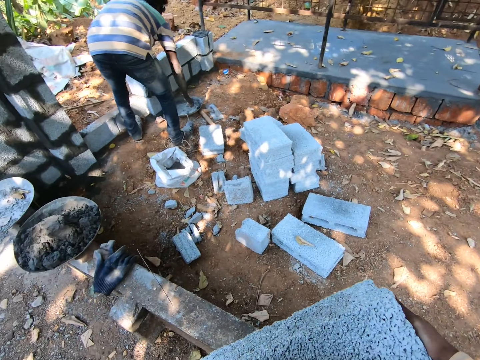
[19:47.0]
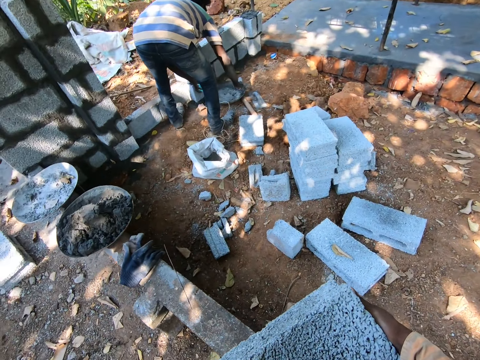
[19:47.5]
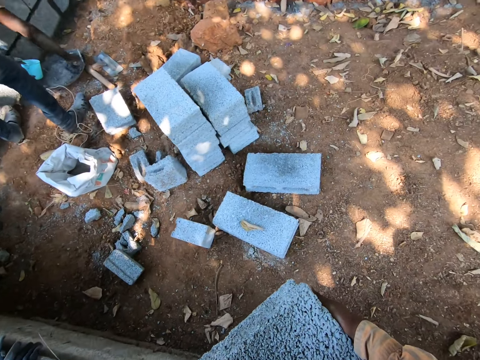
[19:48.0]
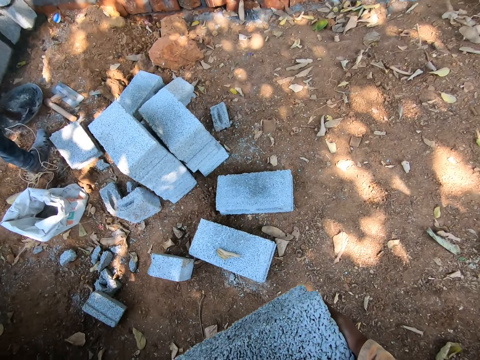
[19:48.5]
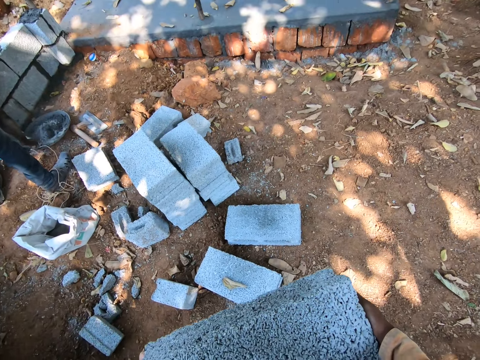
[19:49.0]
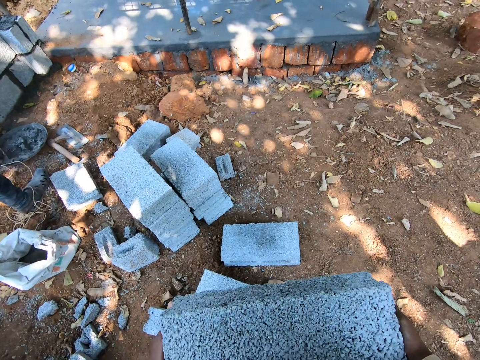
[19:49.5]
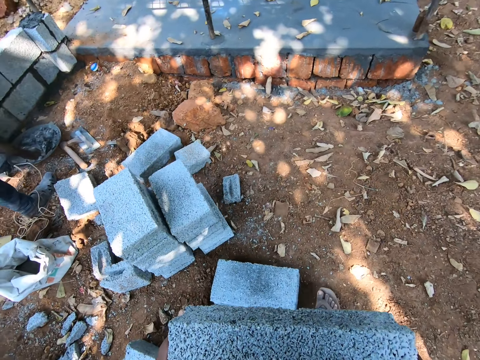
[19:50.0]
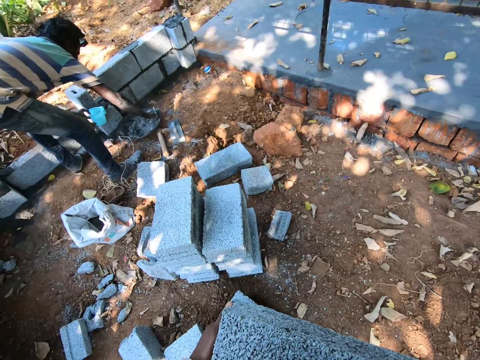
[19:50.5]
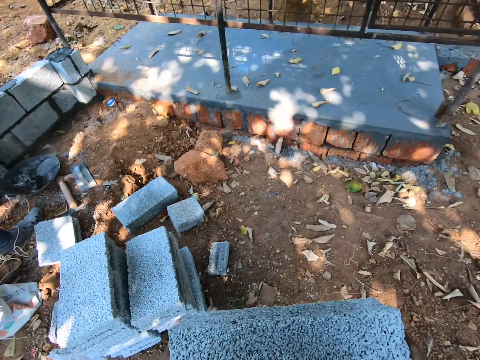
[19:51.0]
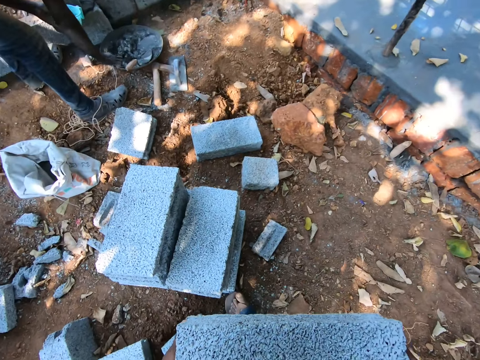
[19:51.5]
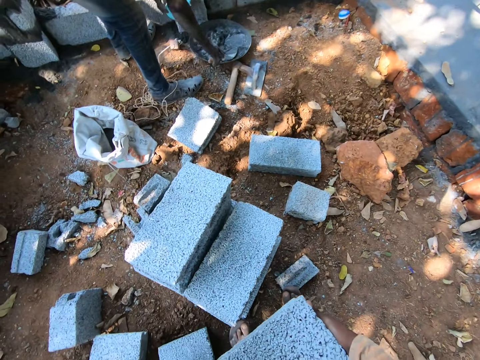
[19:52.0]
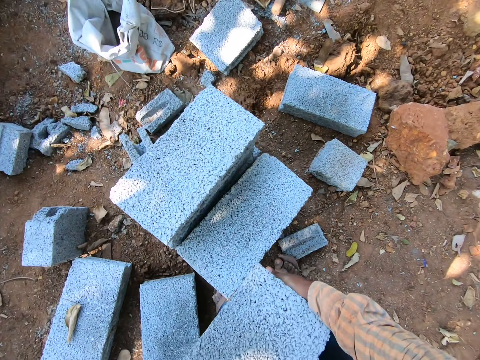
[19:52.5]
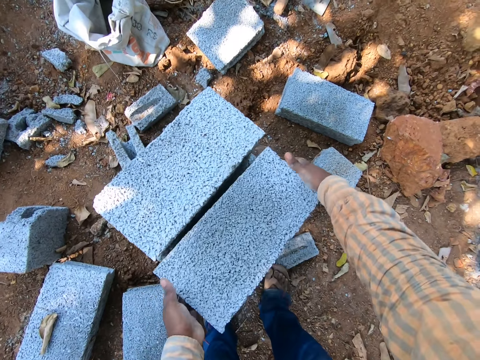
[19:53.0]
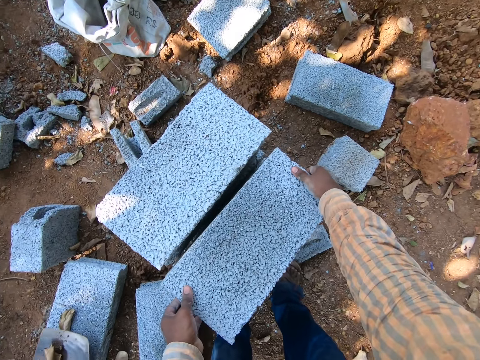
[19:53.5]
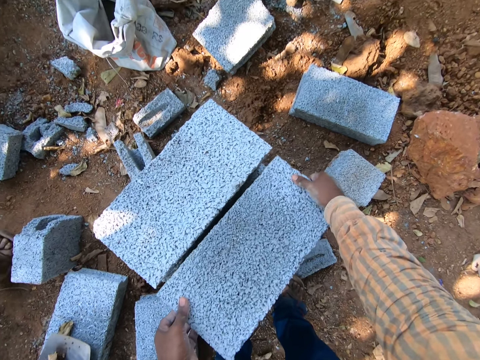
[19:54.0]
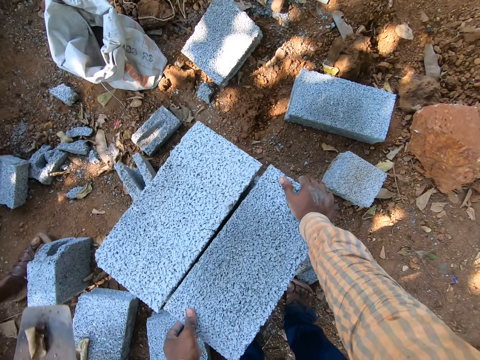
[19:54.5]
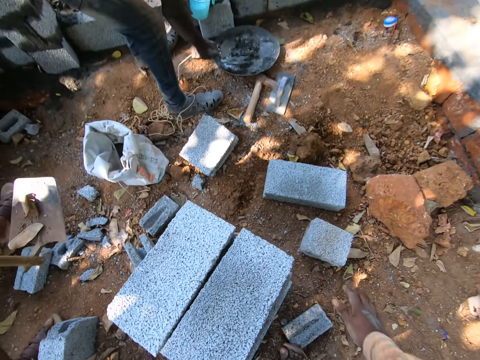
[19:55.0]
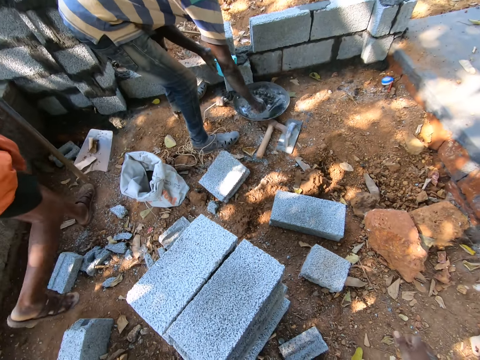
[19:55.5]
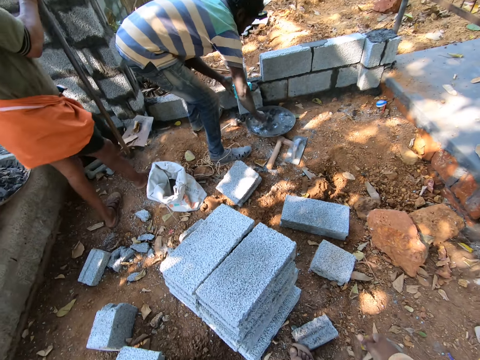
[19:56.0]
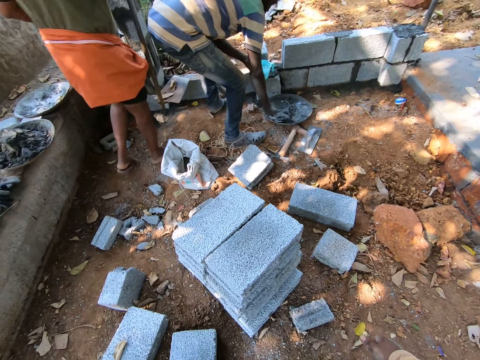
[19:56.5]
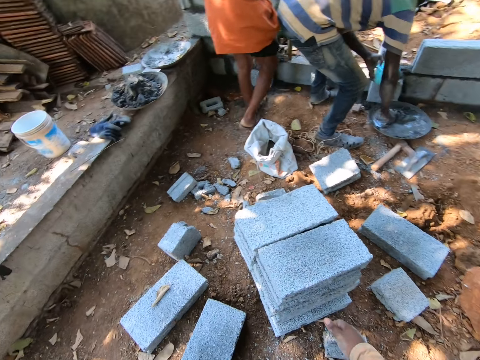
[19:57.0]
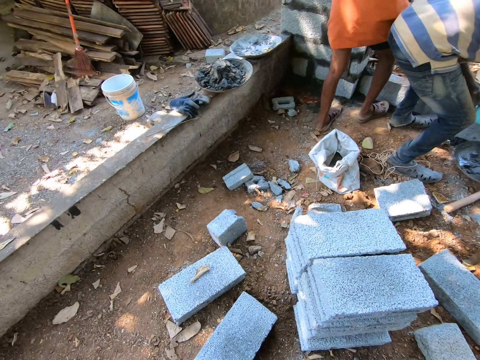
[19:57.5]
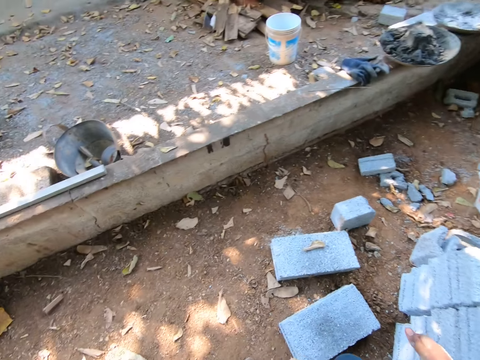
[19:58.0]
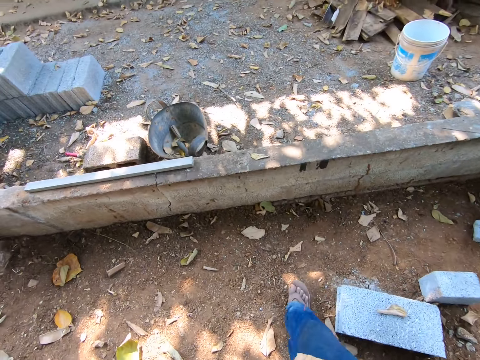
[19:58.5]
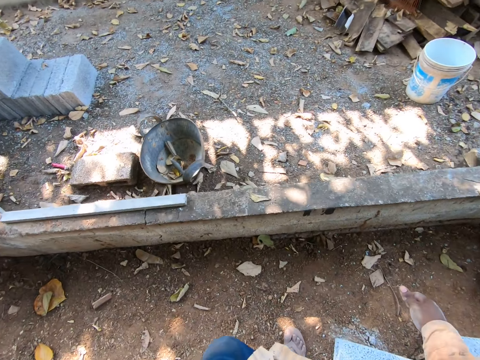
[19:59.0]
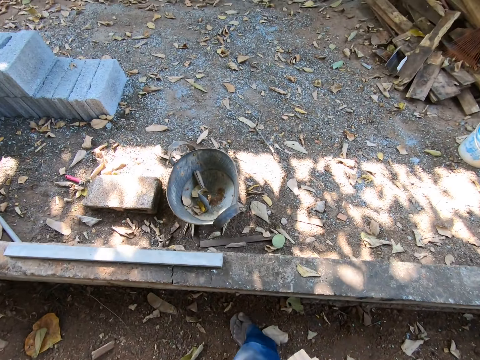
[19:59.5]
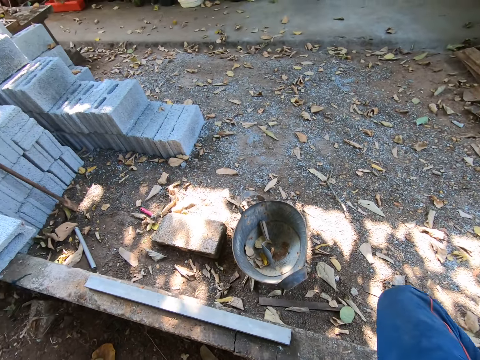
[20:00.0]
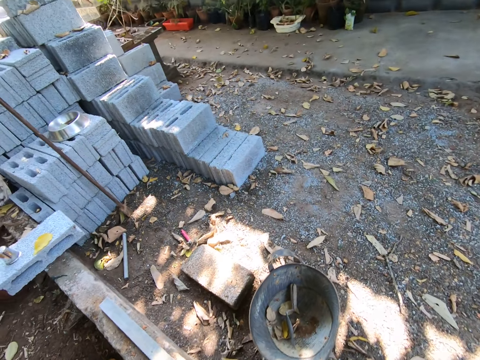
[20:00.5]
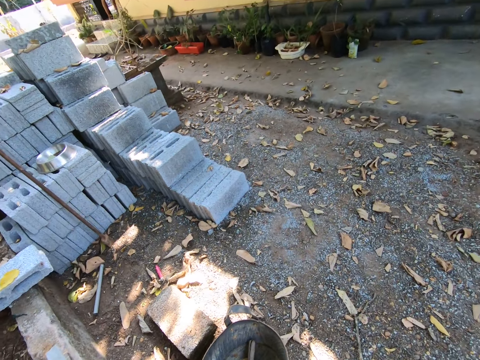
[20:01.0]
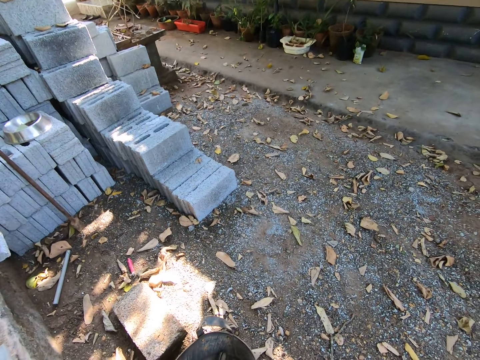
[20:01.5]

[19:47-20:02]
The man mixes cement in a head pan with the hand trowel in his right hand. The camera wearer drops the block on the stack of blocks with his hands. Another man walks past the camera wearer. The other man holds a hoe with his right hand. The camera wearer walks.

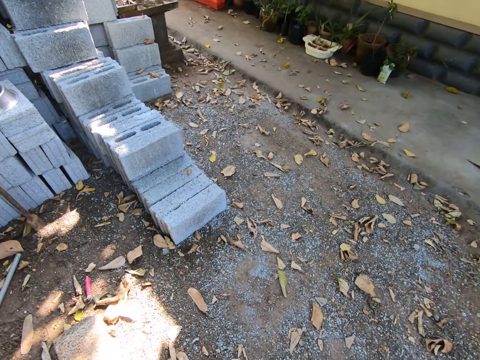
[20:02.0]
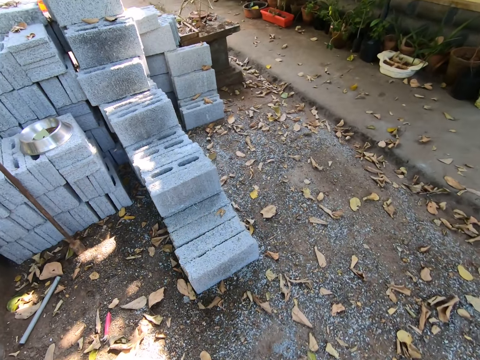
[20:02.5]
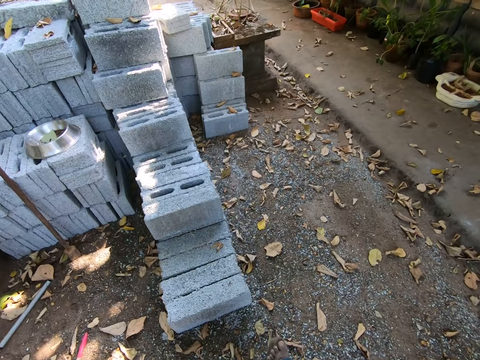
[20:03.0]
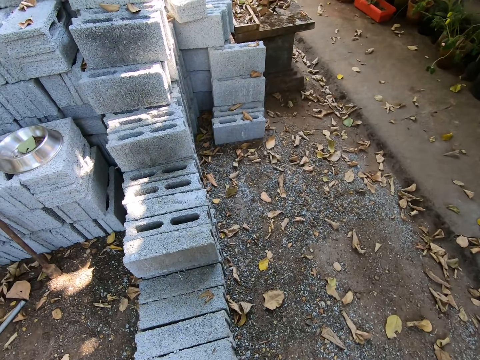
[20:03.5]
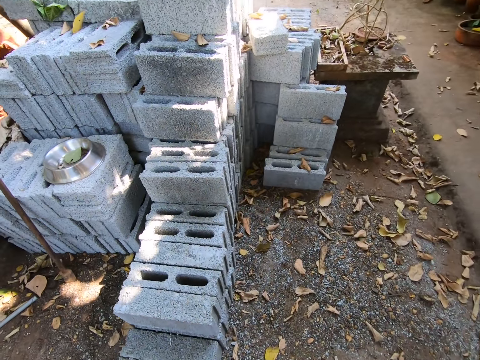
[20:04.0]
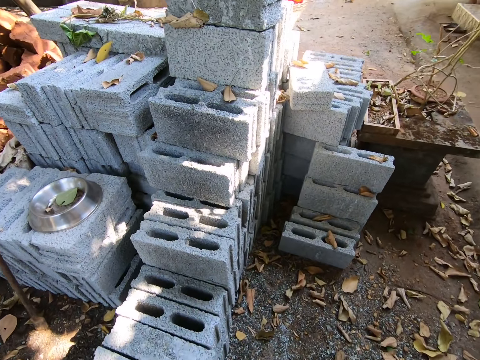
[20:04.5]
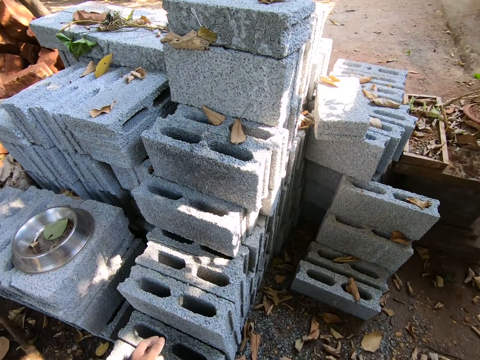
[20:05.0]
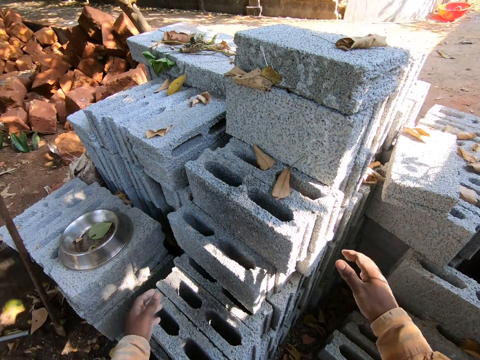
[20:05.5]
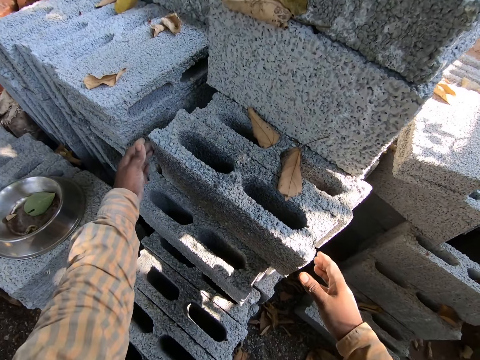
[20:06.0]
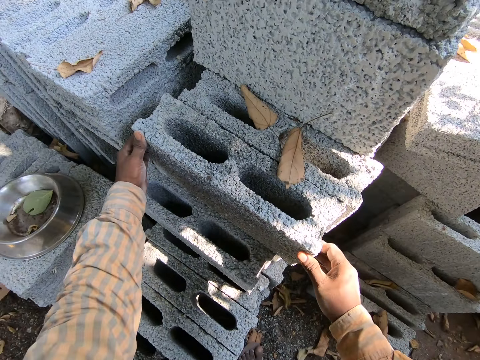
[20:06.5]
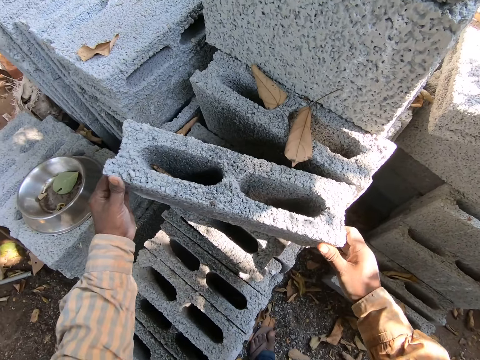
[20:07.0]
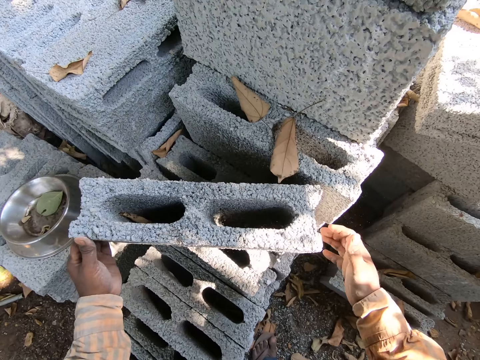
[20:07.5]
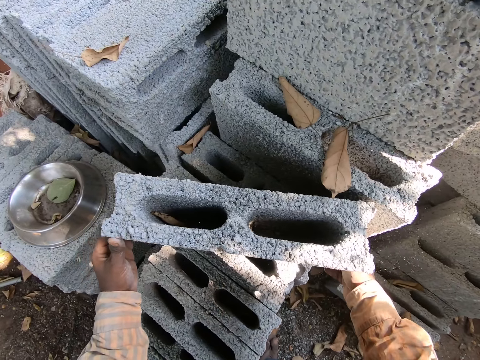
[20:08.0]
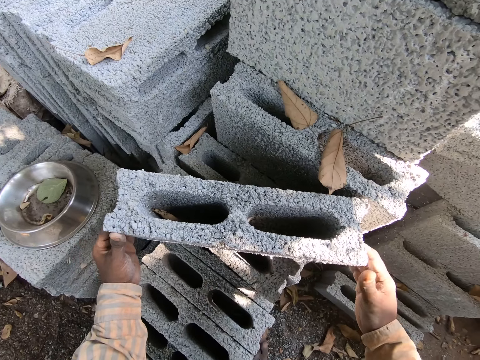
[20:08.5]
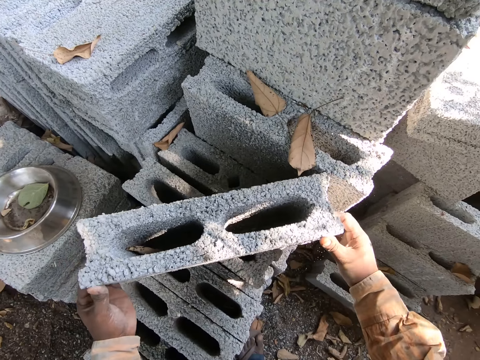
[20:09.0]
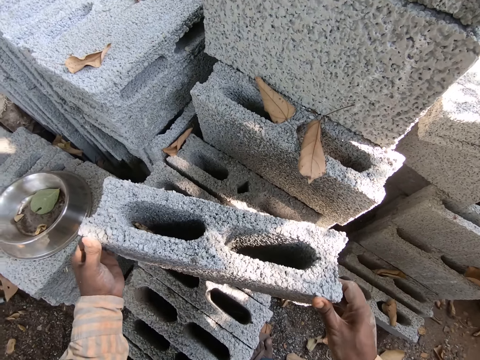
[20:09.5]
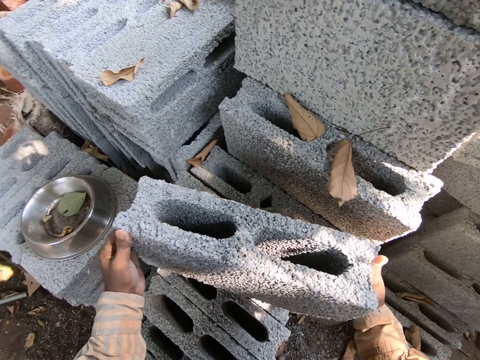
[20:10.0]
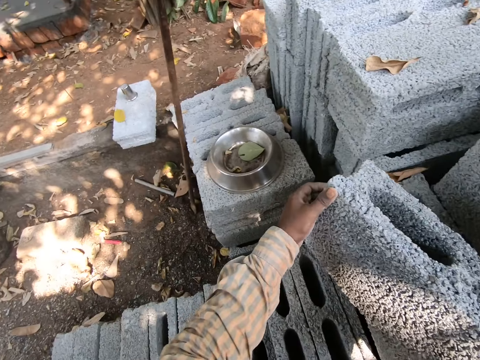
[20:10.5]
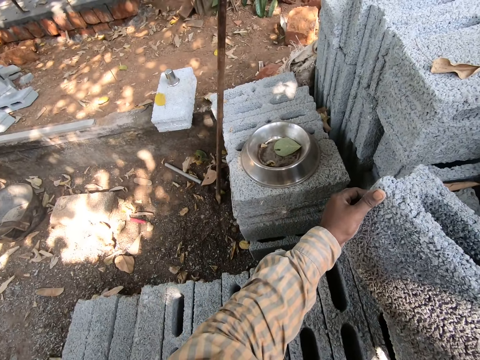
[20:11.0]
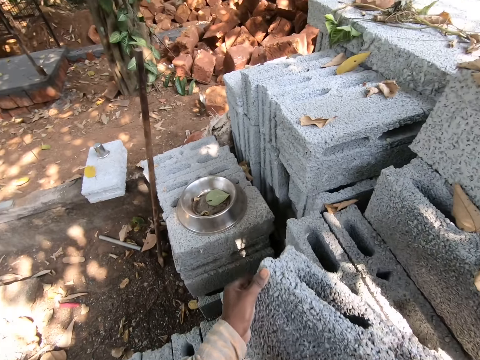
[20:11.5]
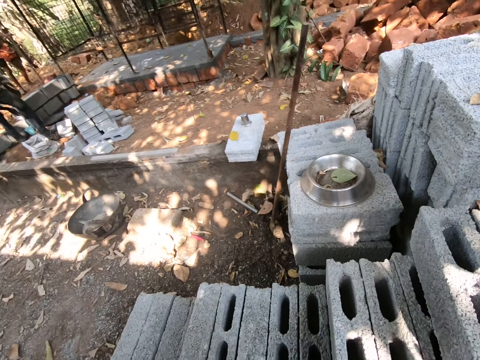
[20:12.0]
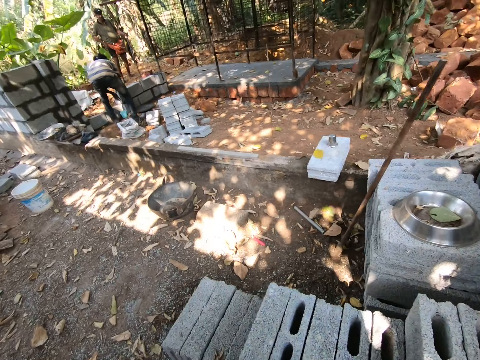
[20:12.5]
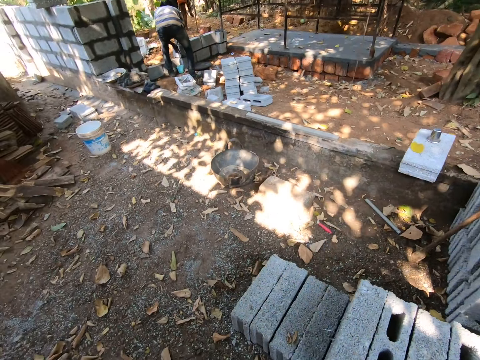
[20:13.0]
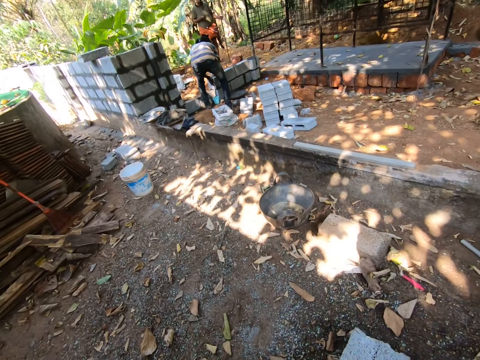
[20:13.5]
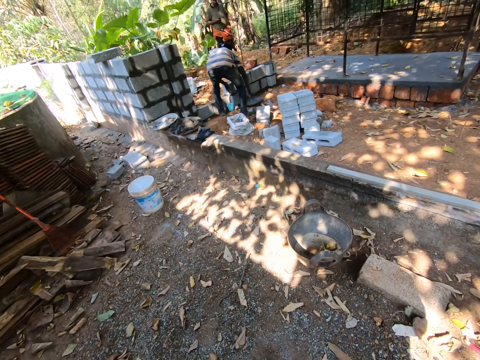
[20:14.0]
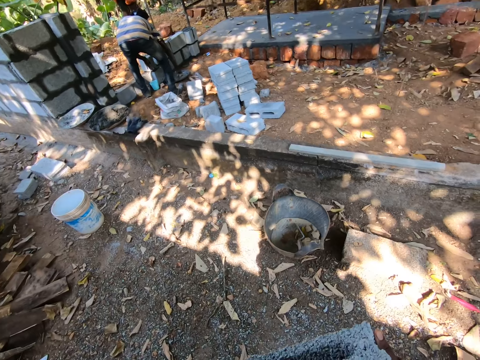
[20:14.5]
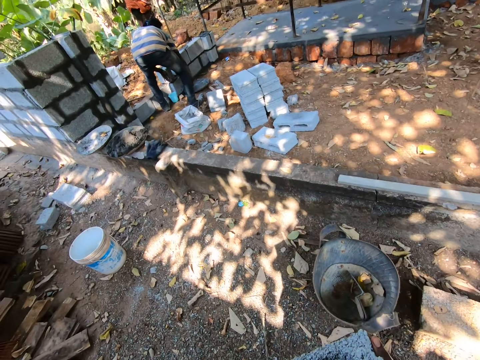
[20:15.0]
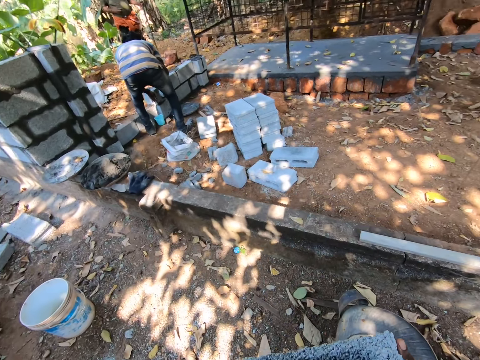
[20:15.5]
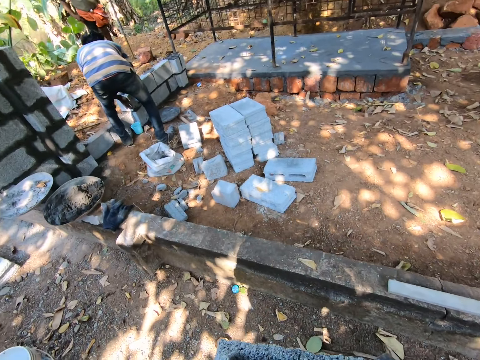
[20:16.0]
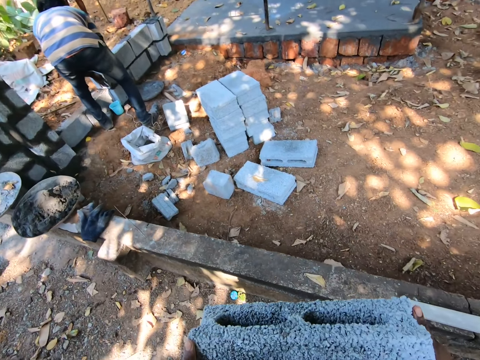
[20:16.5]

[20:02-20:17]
The camera wearer moves a block from the stack of blocks with his hands. He carries the block with his hands to another place.
